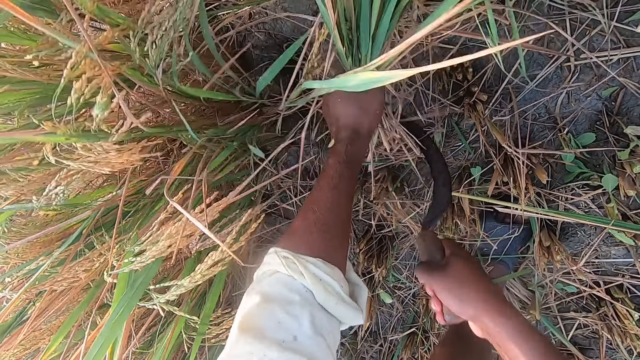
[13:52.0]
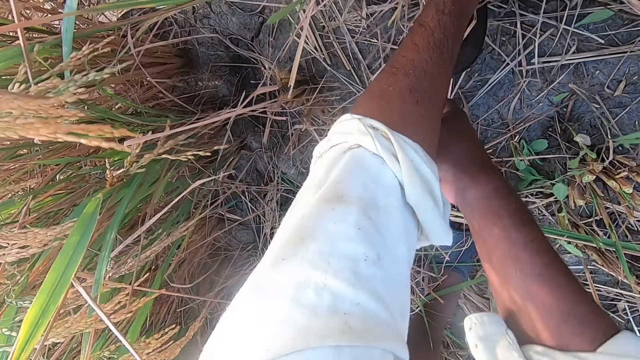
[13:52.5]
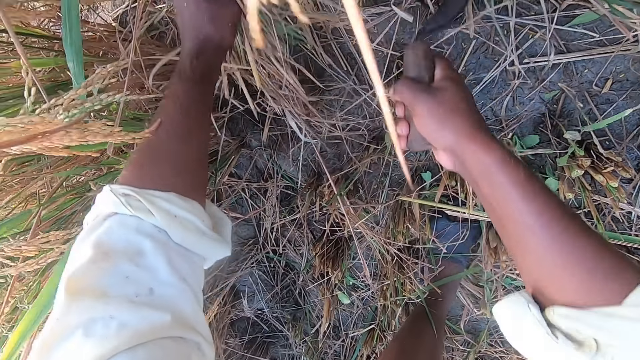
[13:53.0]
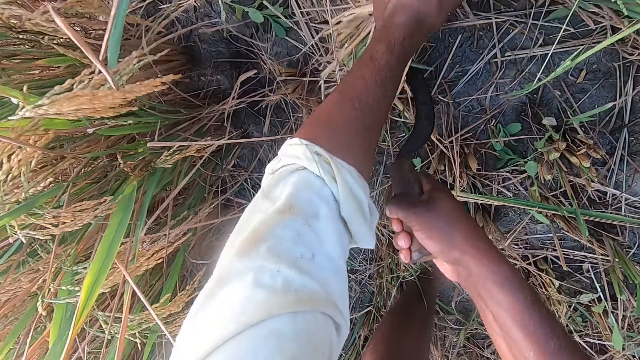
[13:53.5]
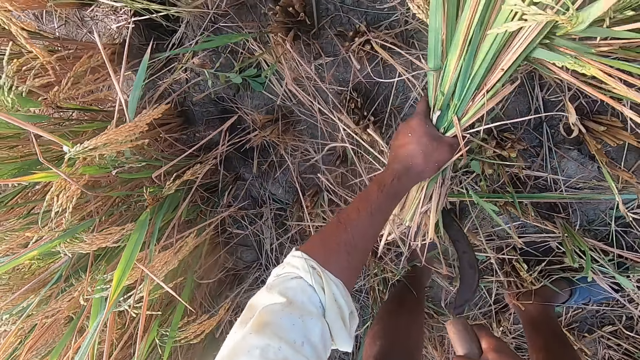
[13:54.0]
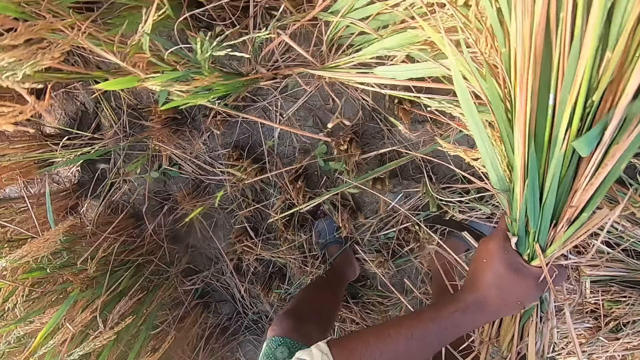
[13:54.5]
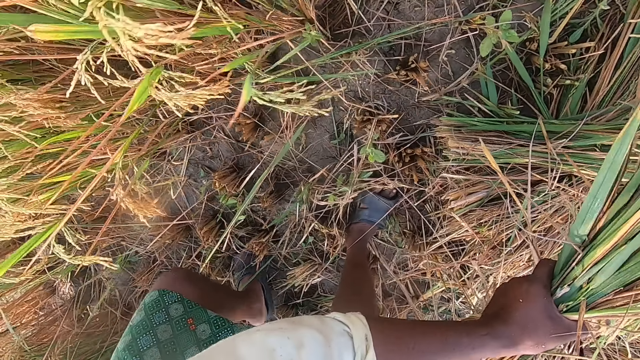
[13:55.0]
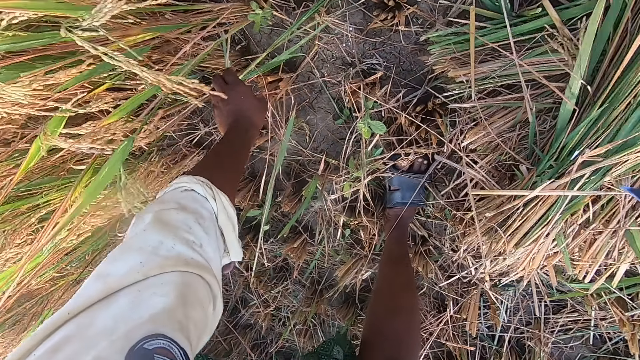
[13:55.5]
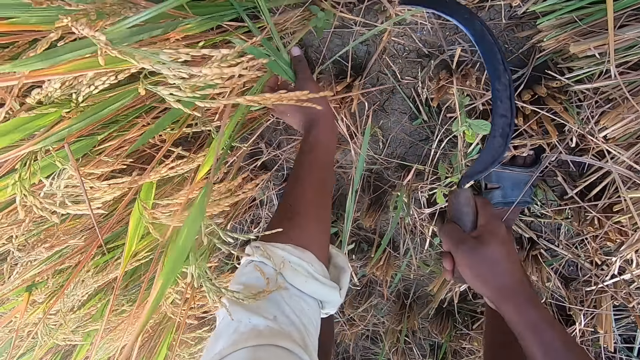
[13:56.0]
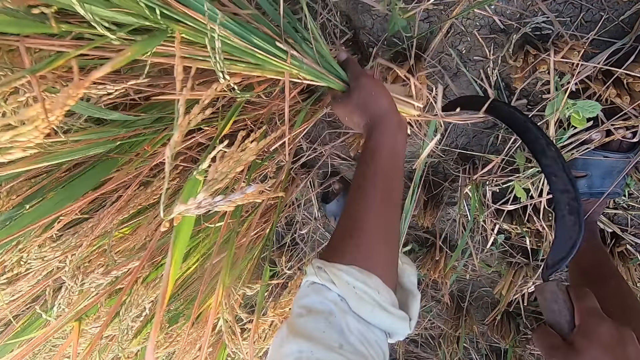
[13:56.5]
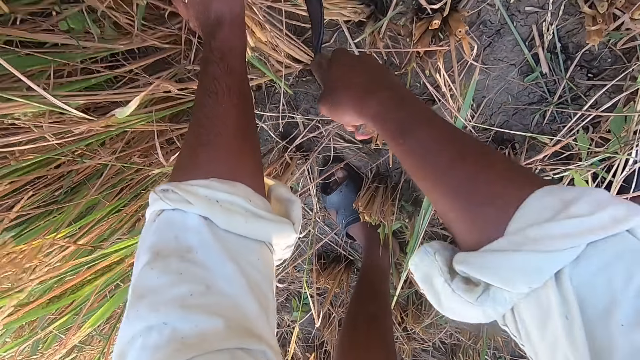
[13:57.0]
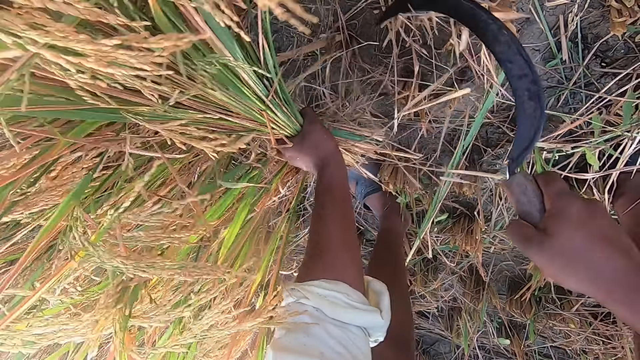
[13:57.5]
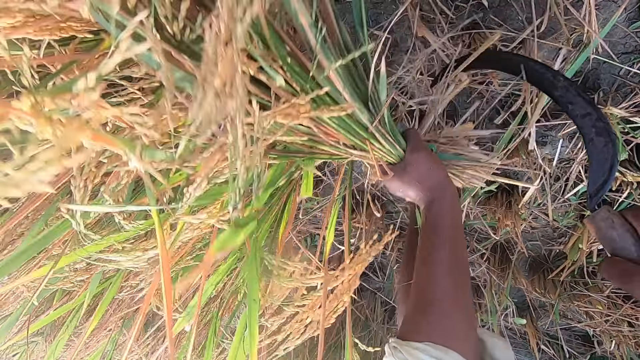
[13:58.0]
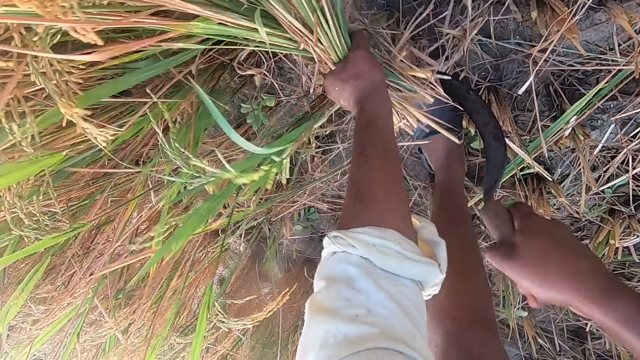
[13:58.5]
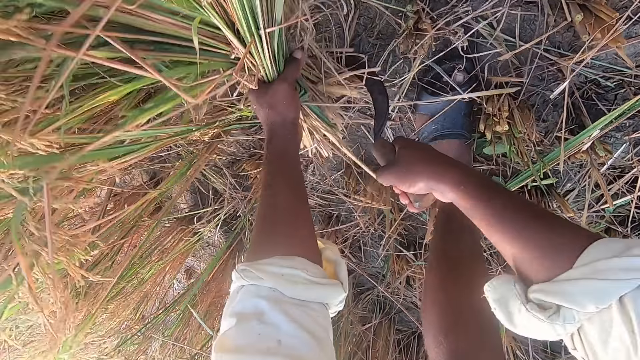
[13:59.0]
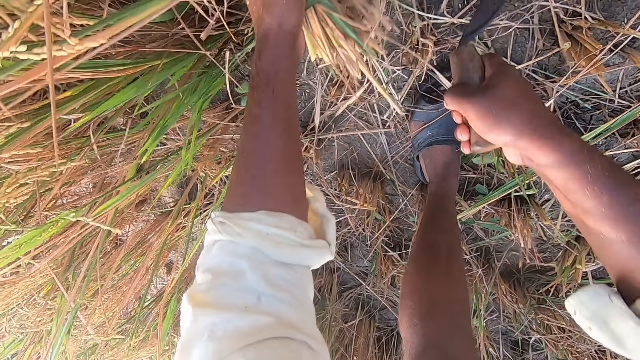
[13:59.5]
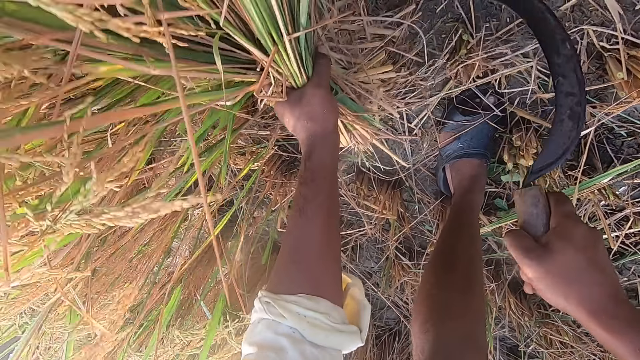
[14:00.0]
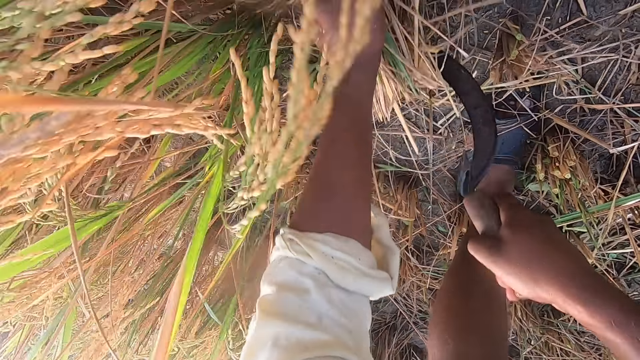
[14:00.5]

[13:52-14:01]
The camera wearer cuts straw from the ground with the hand sickle. They drop the stack of straw on the ground. They cut straw from the ground with the hand sickle.

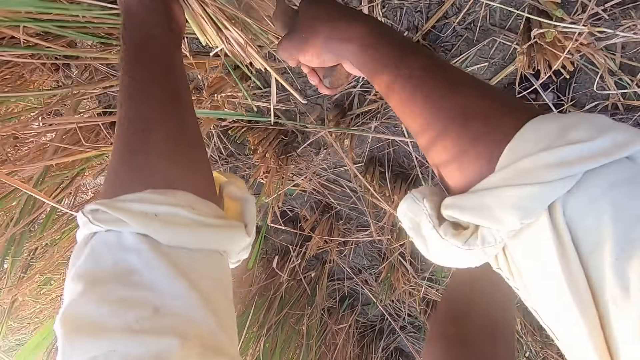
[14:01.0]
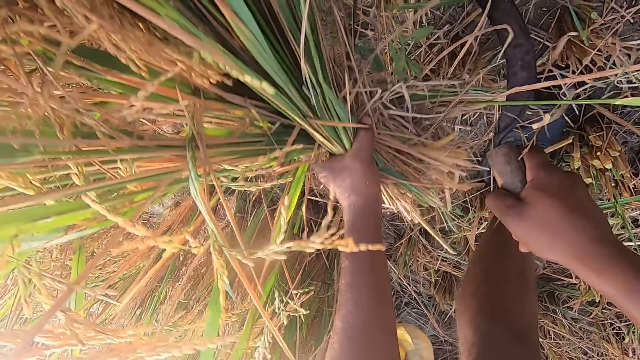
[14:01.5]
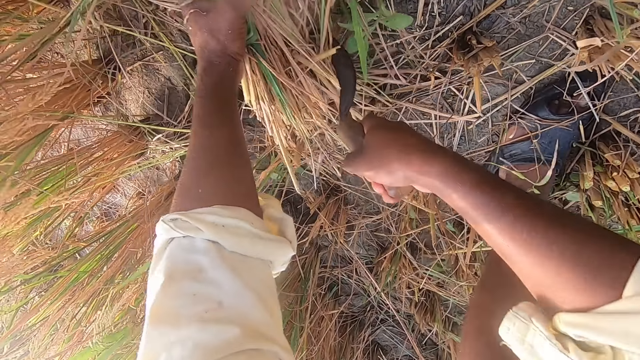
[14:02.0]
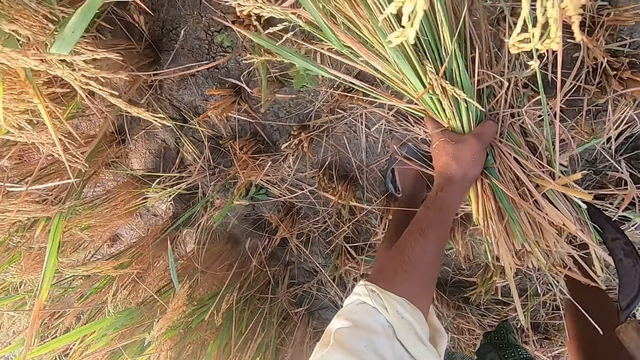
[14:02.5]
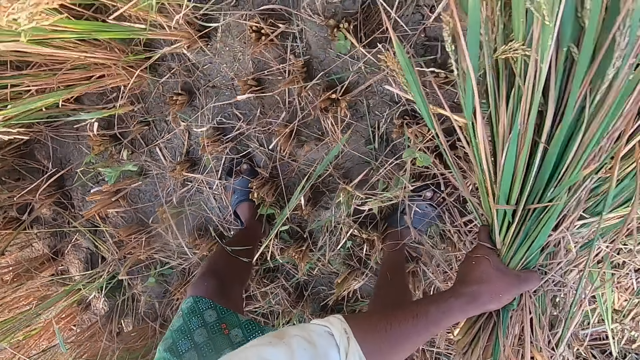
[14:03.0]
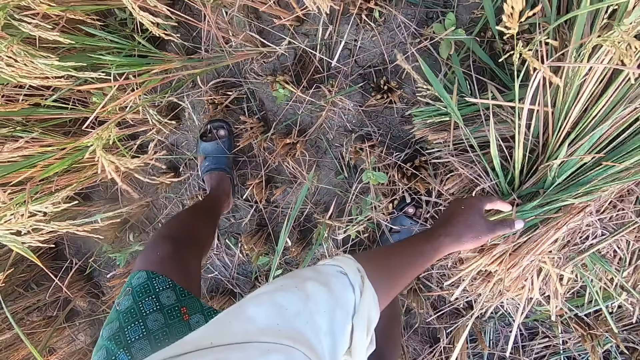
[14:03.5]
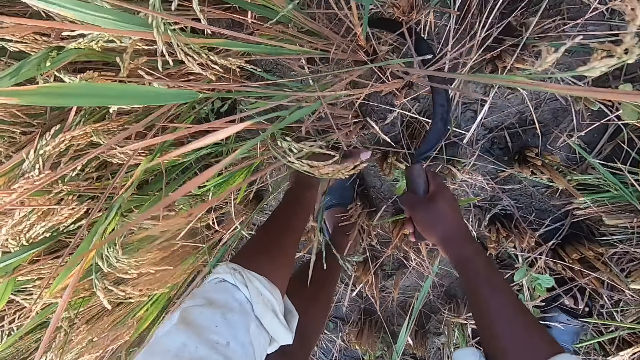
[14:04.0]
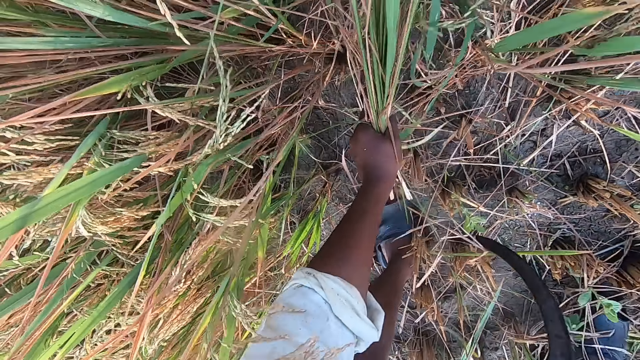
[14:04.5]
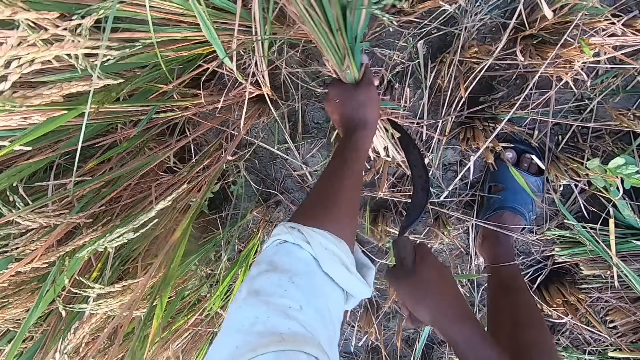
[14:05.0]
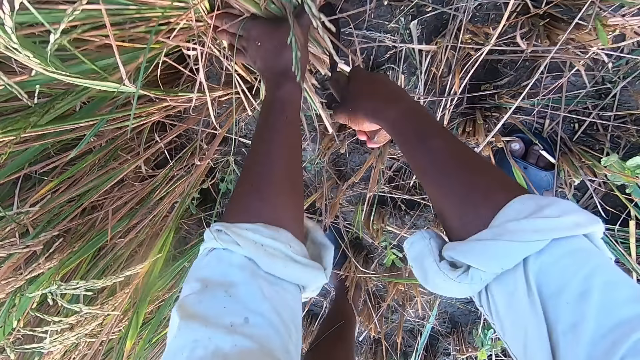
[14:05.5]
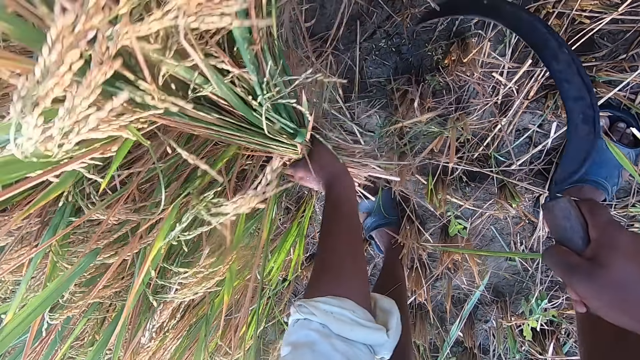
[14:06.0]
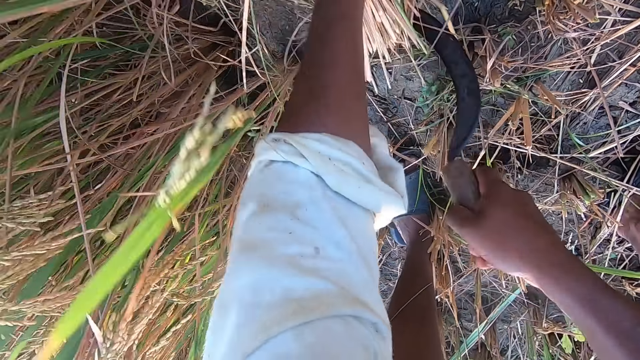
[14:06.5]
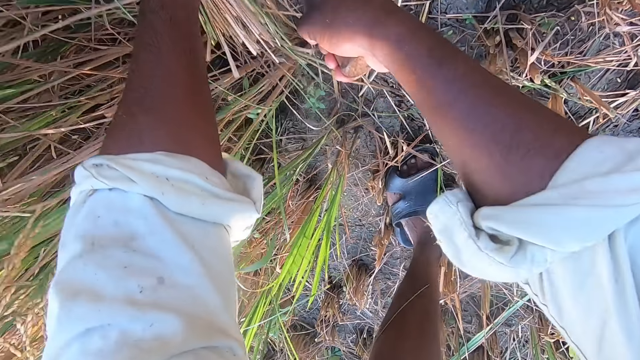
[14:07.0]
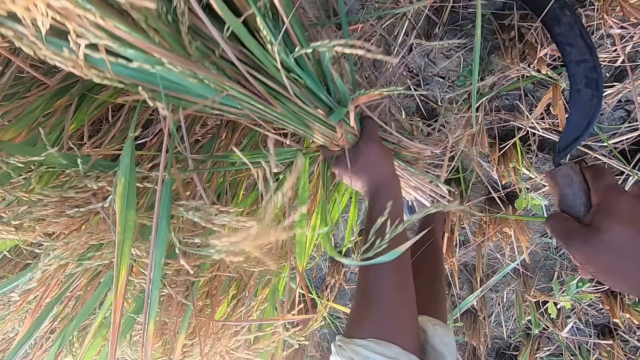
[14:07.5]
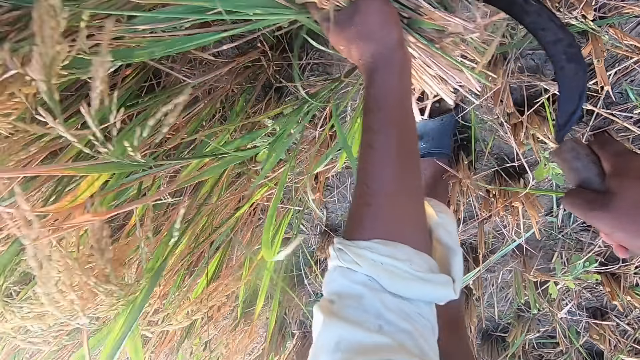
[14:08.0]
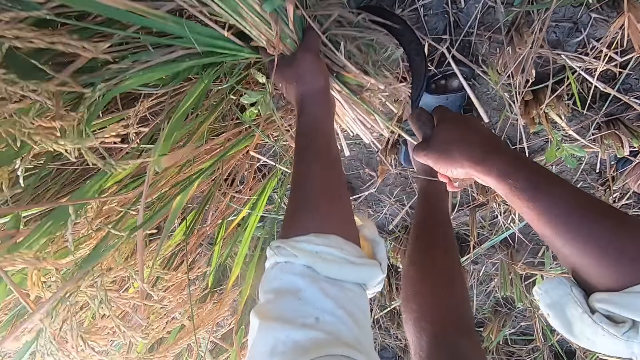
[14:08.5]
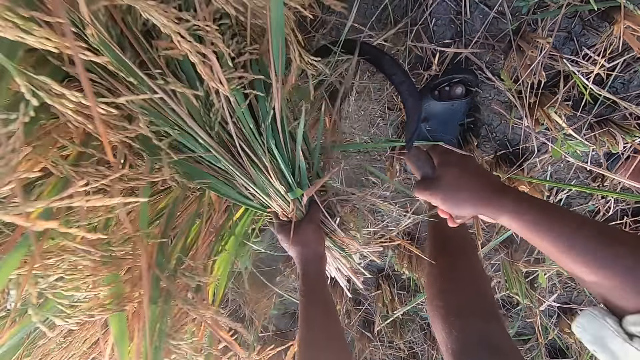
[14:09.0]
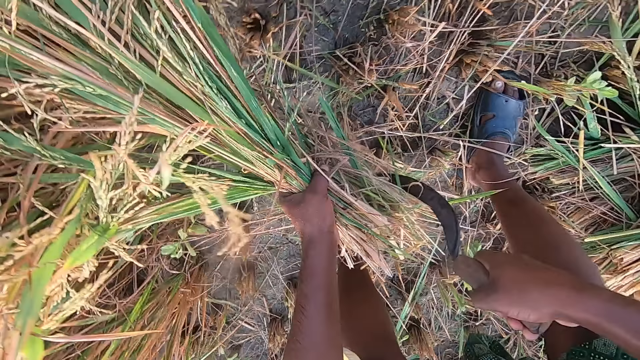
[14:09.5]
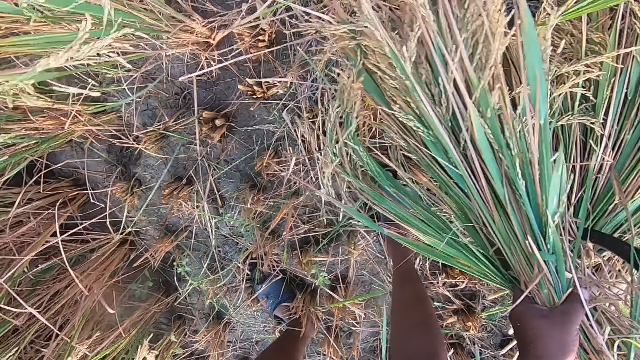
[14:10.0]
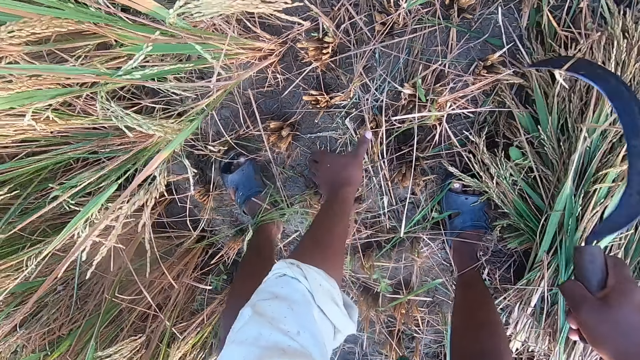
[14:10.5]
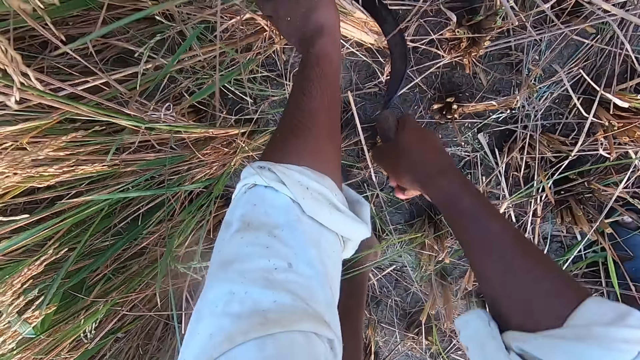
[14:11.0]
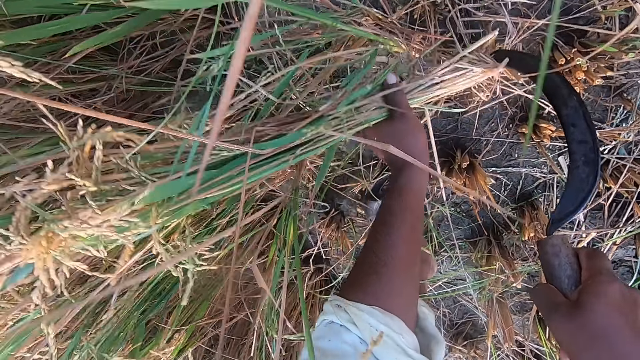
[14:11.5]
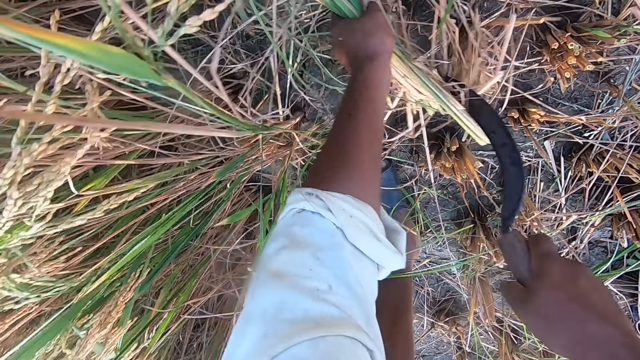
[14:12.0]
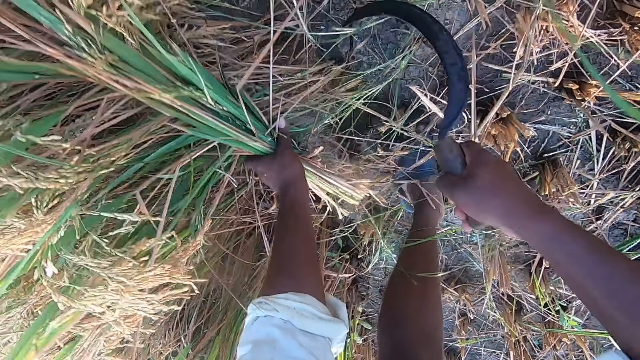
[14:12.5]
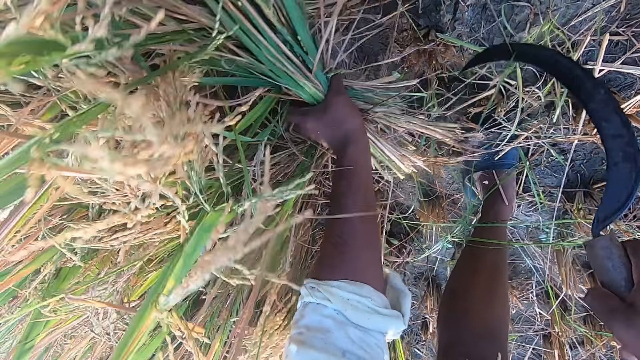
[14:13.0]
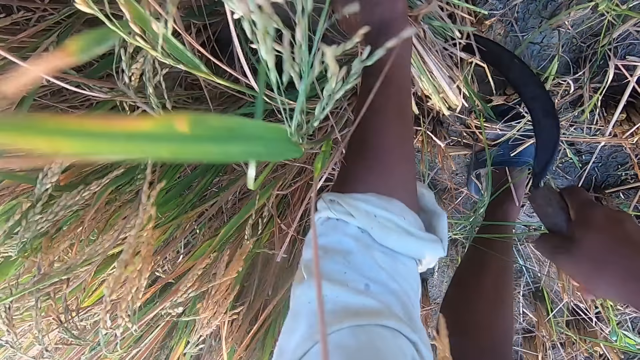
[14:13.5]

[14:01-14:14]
The camera wearer drops the stack of straw on the ground. They cut straw from the ground with the hand sickle. They drop the stack of straw on the ground. They cut straw from the ground with the hand sickle.
